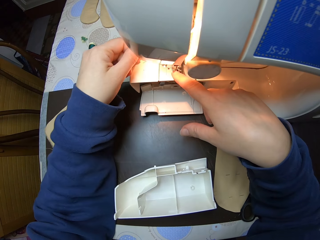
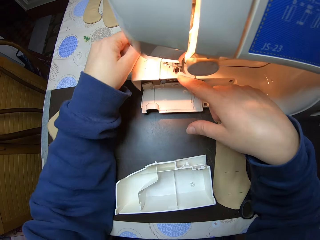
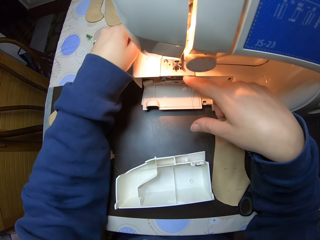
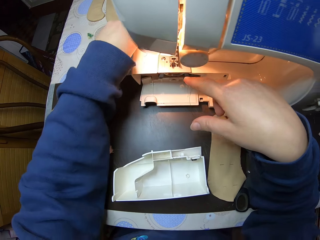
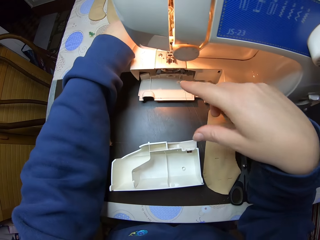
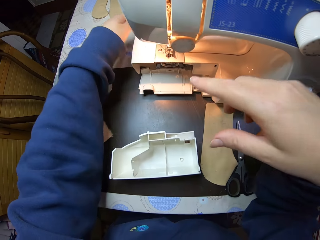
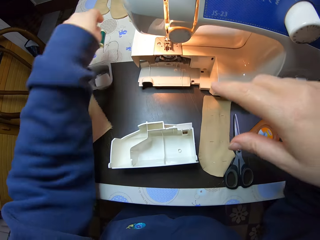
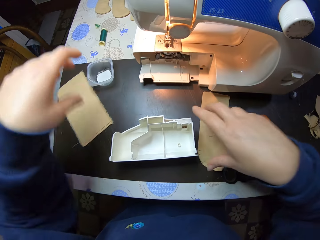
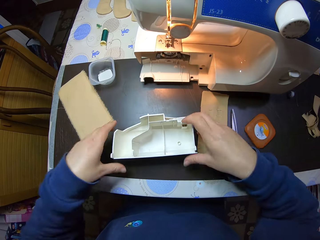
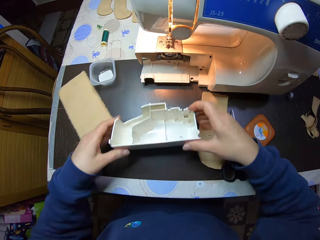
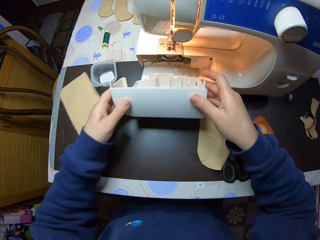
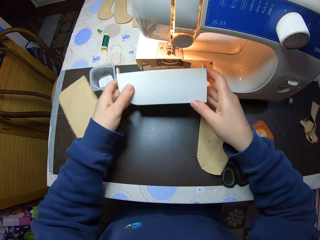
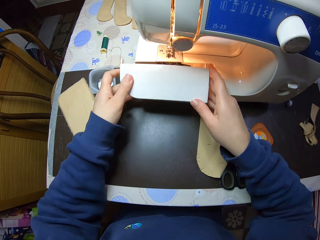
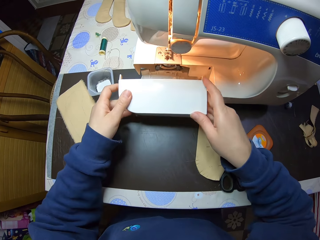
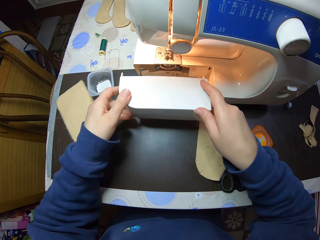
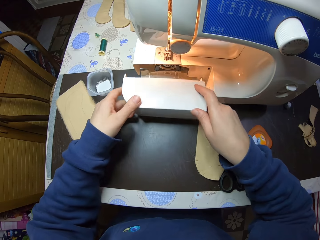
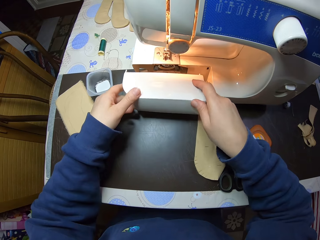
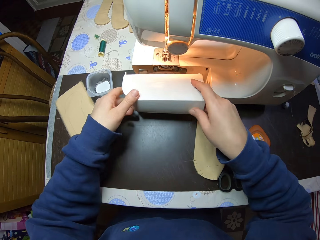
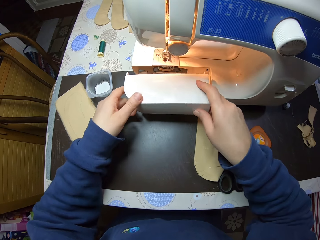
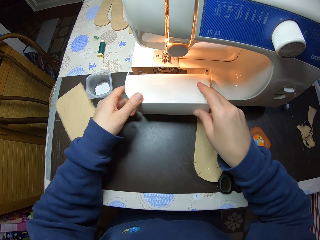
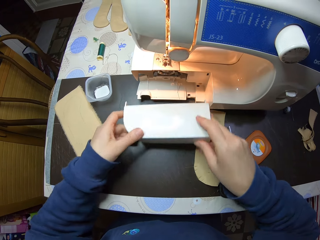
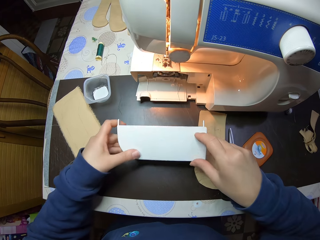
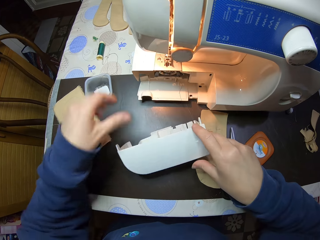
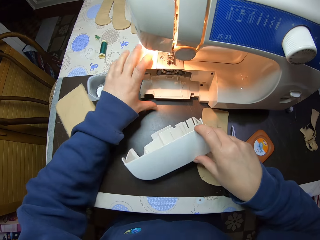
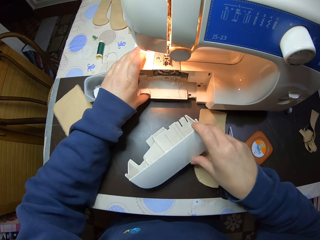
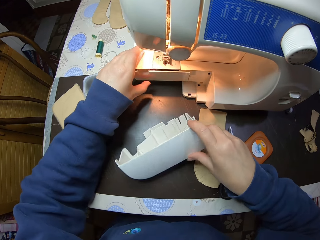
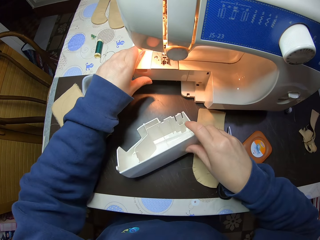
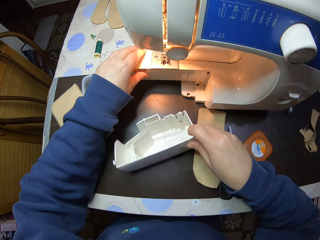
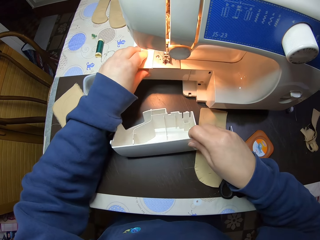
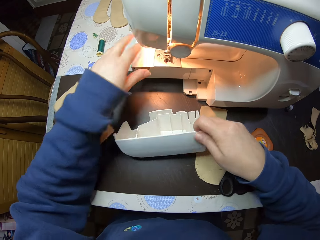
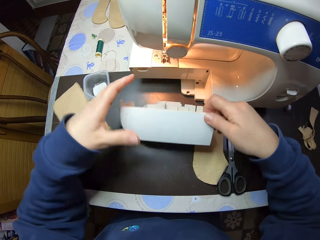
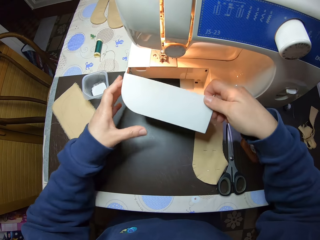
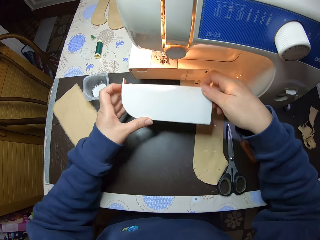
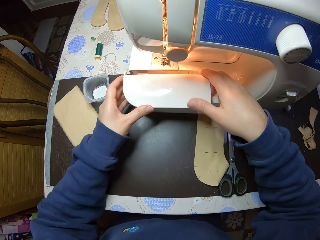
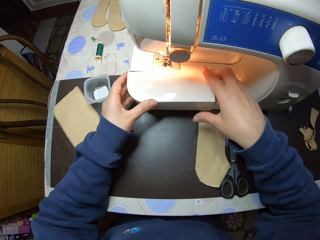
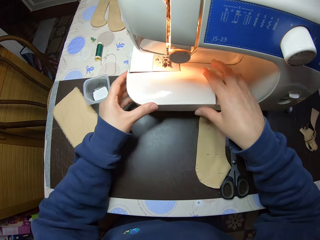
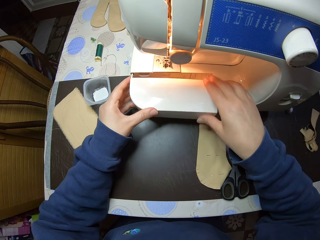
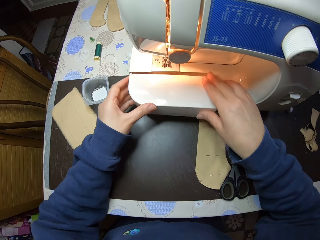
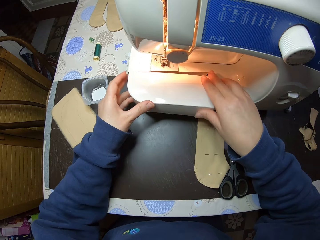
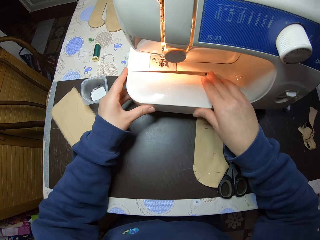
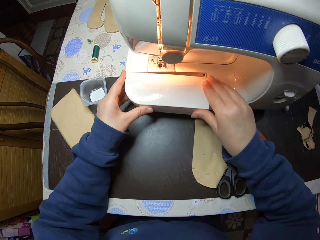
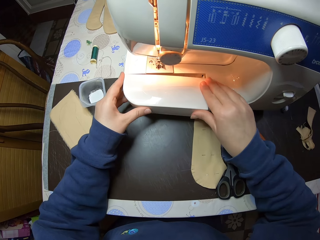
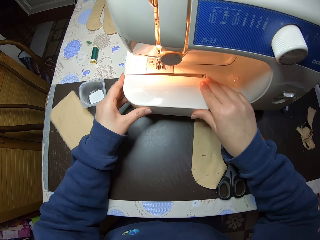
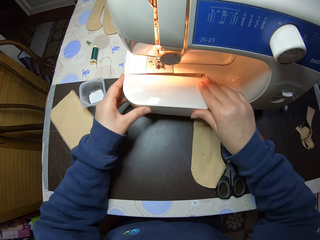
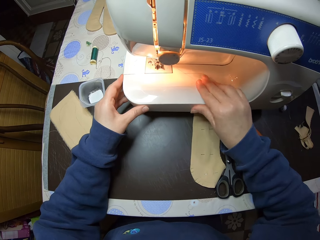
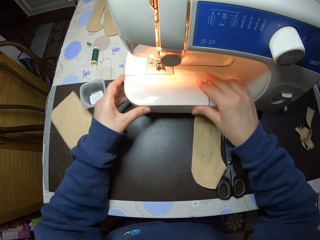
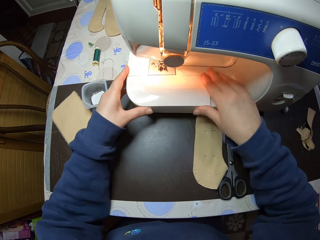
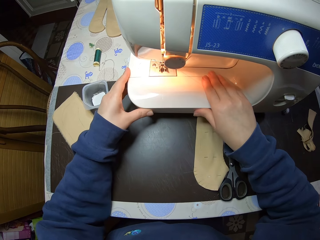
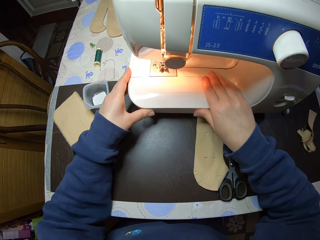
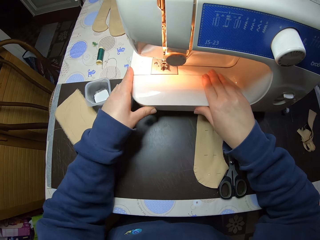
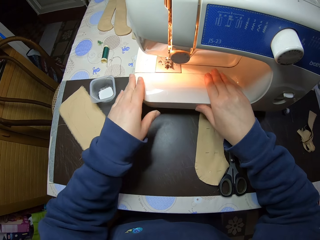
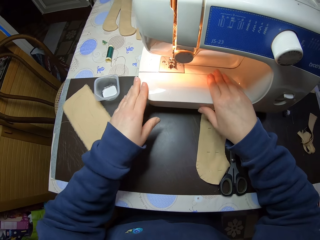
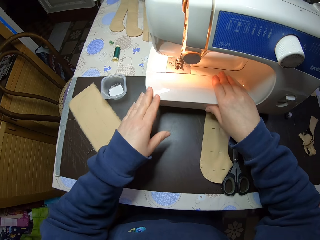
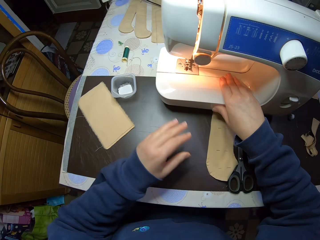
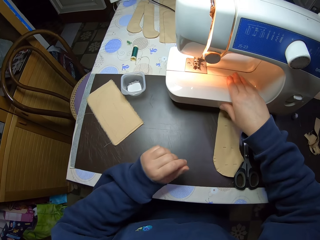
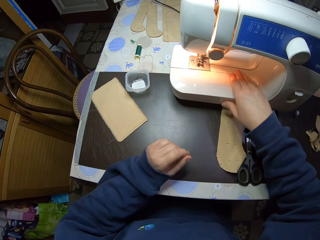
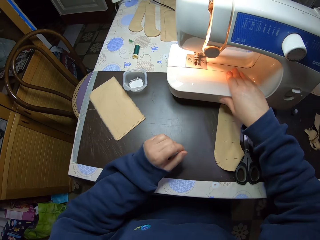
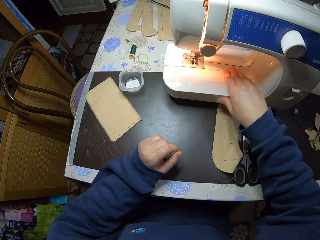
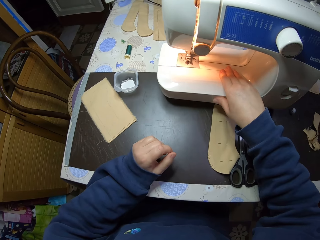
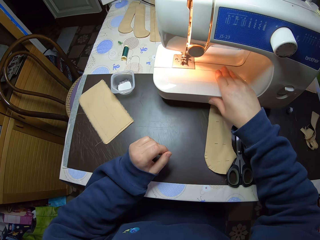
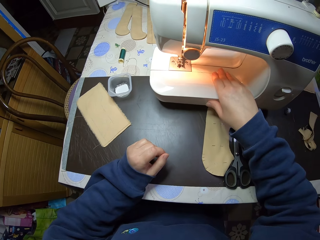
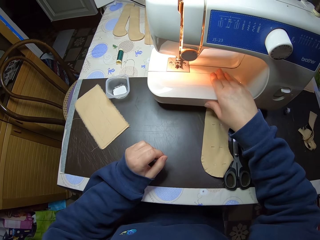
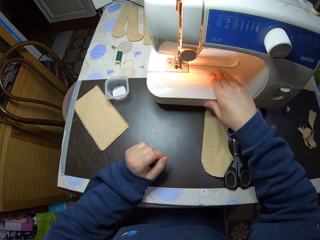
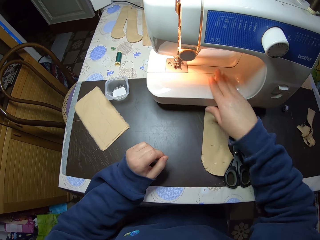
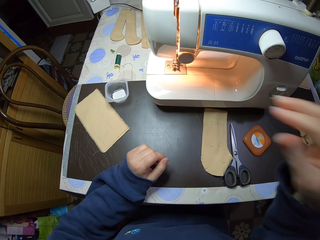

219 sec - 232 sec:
The camera wearer picks up the flat bed attachment. They attach the flat bed attachment back and put the flat bed attachment down. They close the shuttle cover of the sewing machine. They attach the flat bed attachment to the sewing machine.
